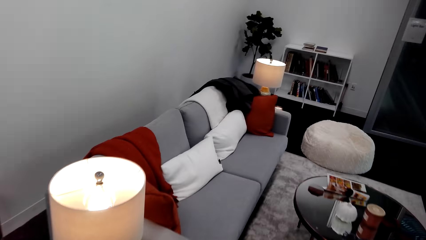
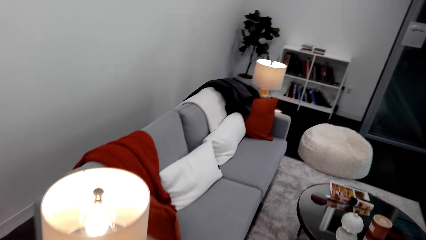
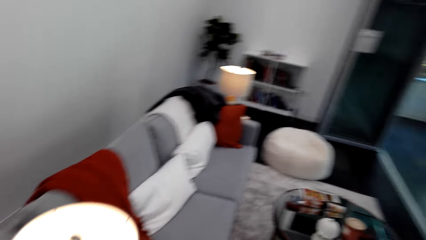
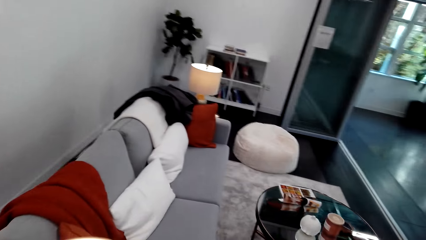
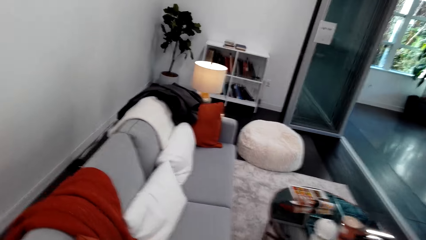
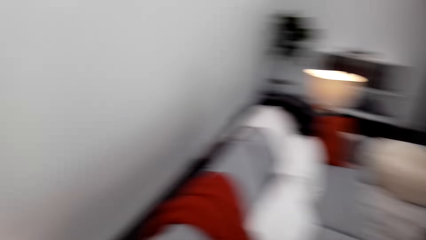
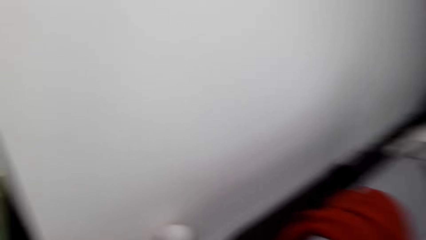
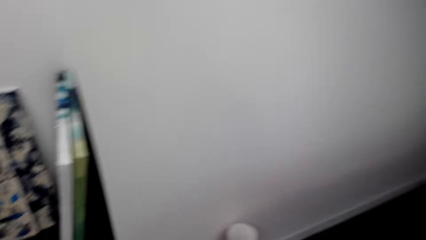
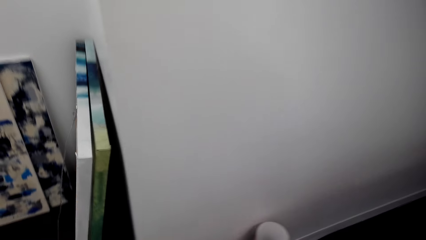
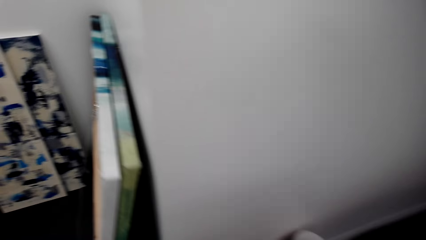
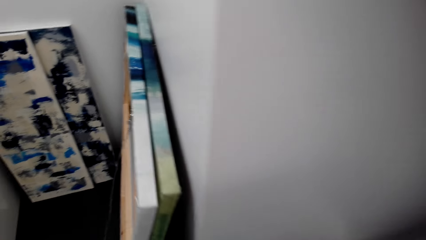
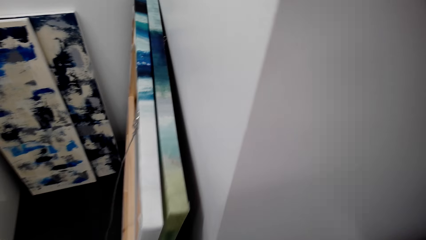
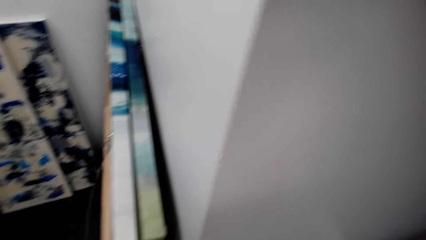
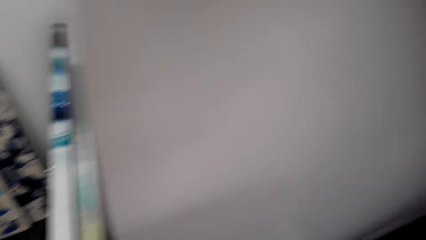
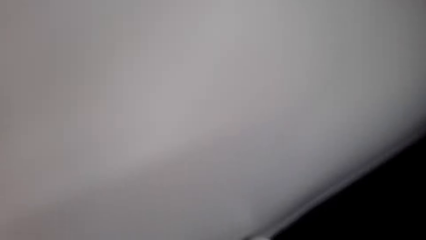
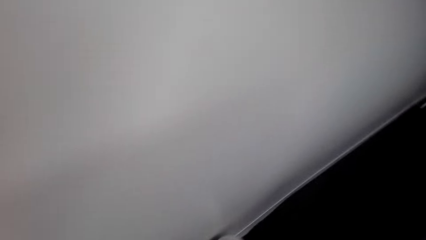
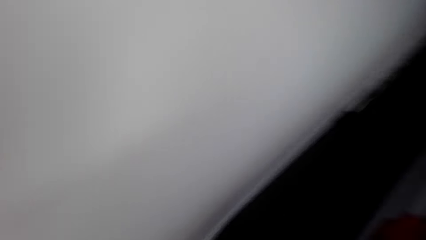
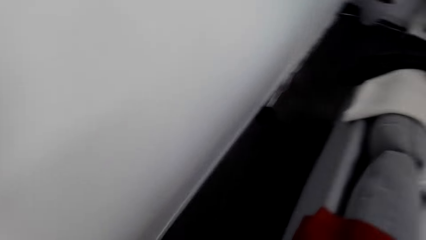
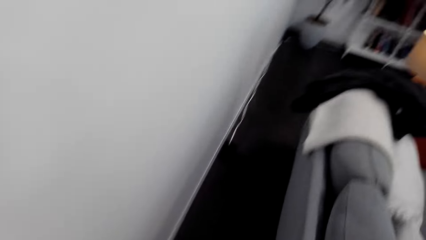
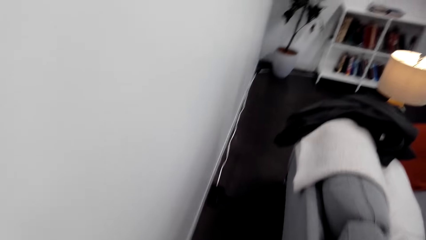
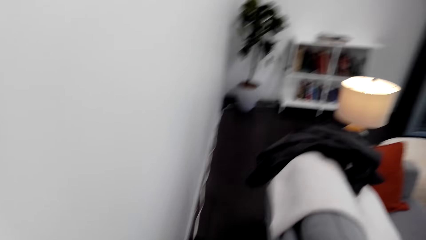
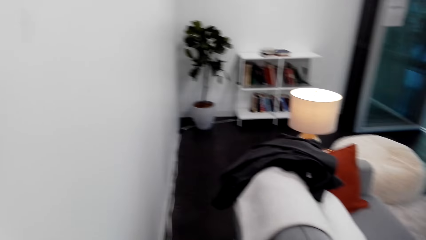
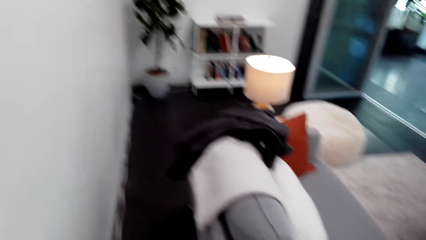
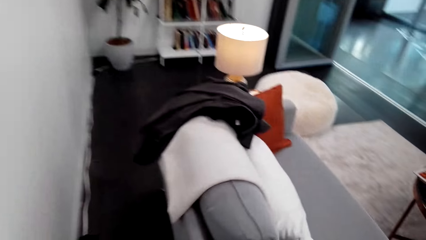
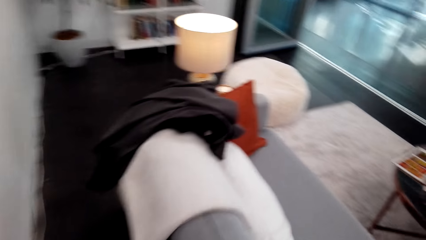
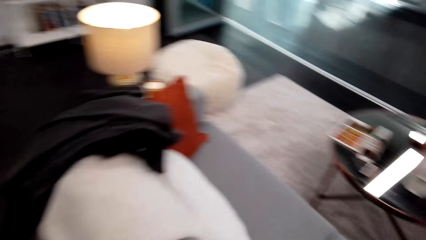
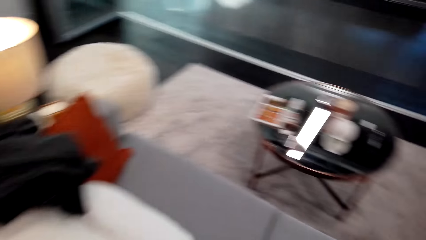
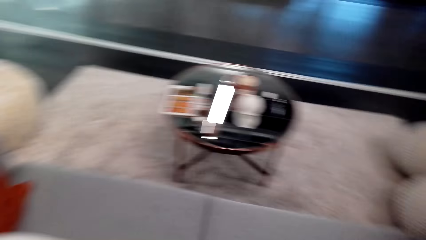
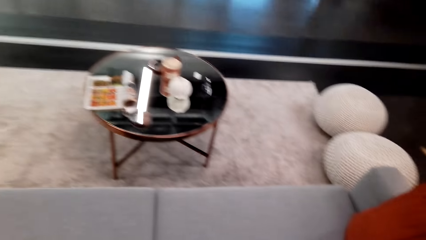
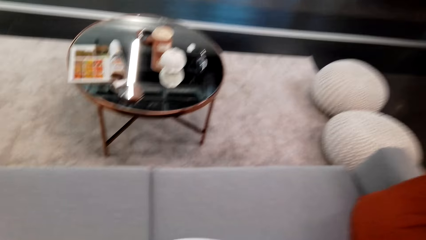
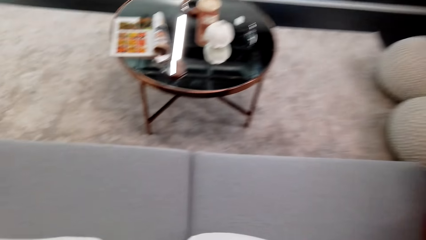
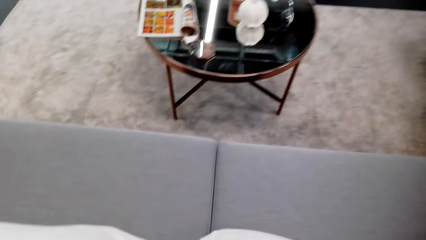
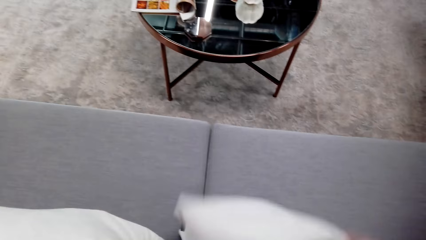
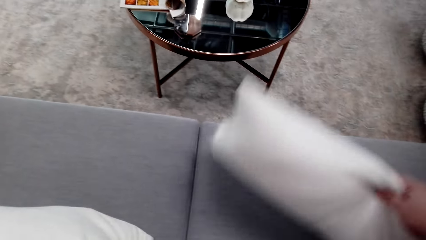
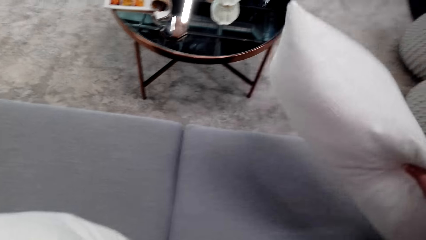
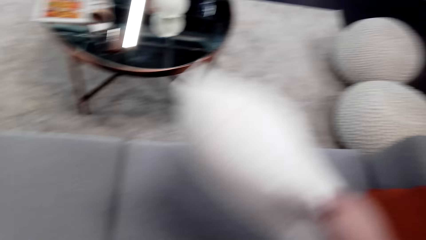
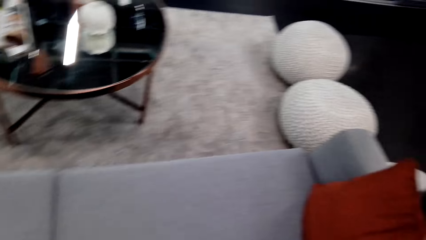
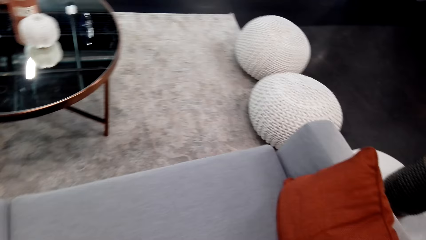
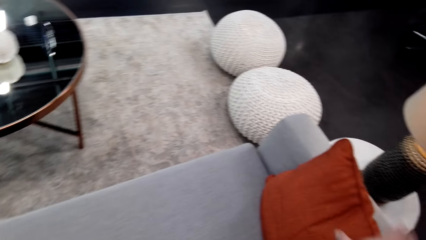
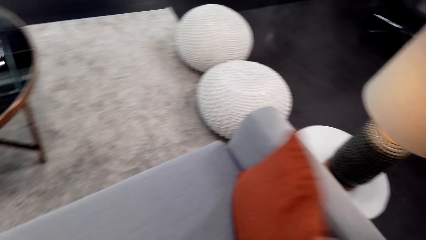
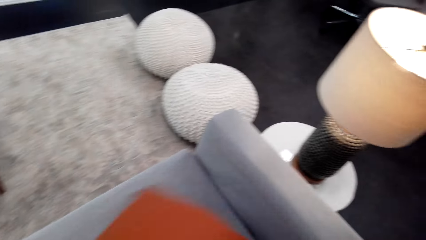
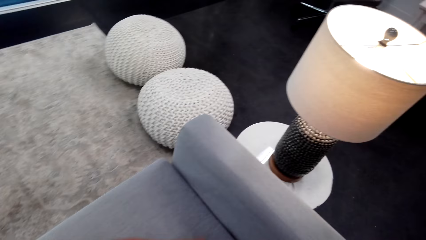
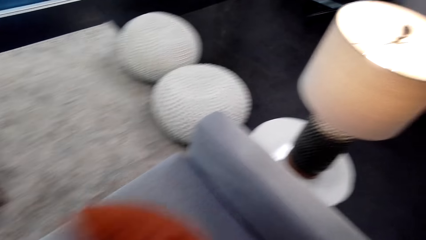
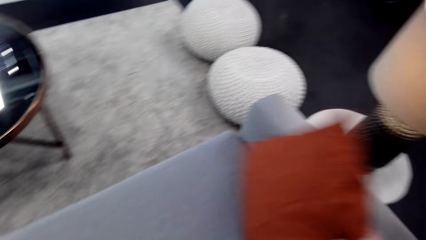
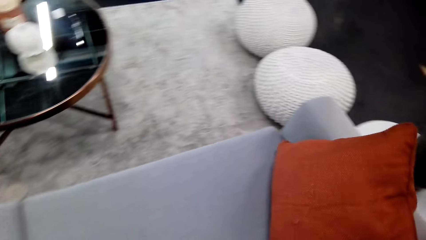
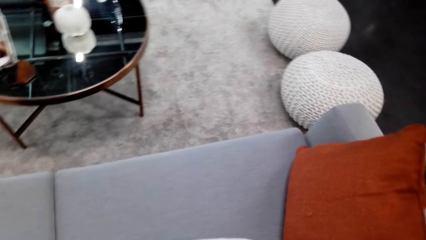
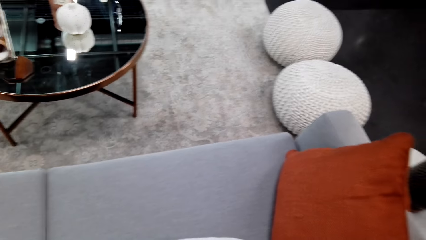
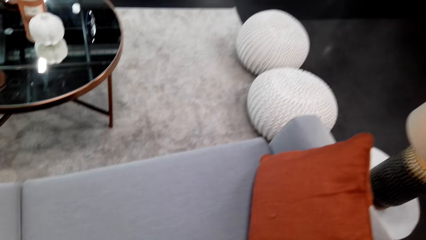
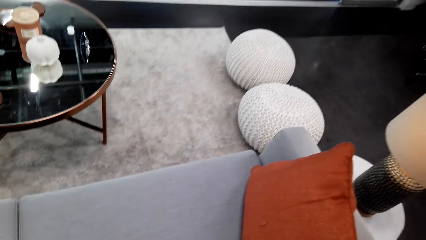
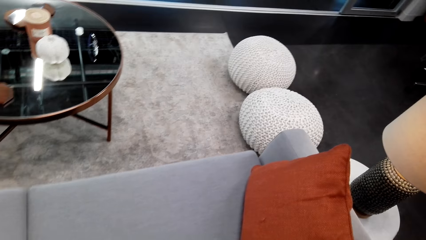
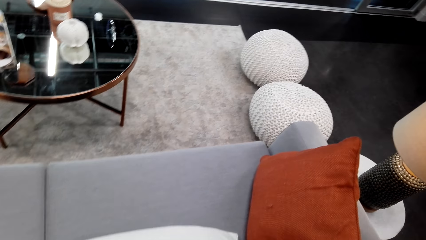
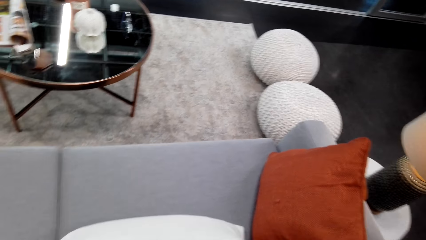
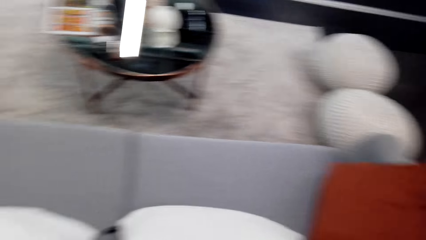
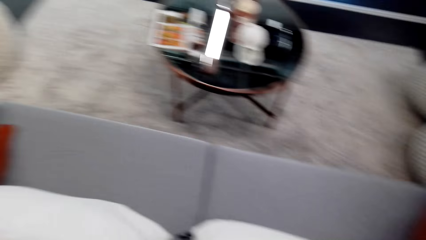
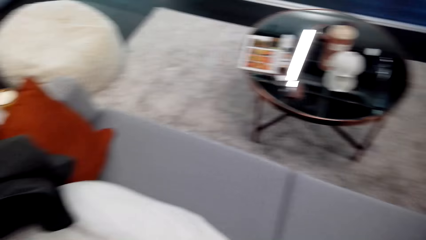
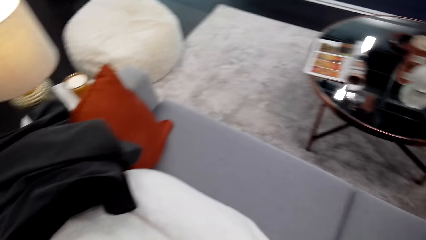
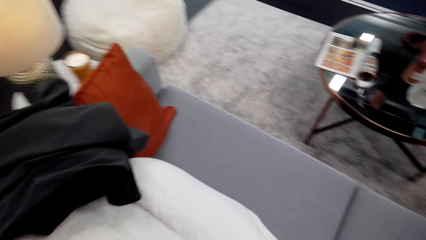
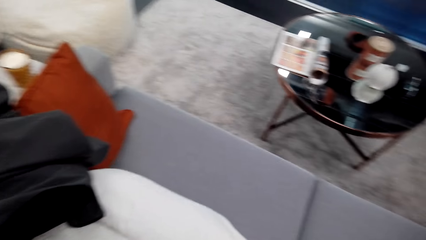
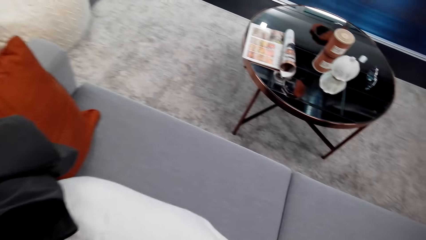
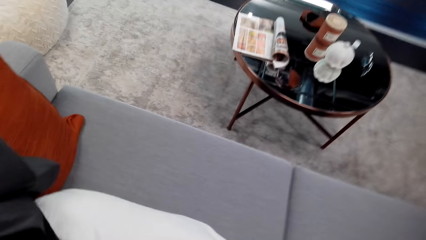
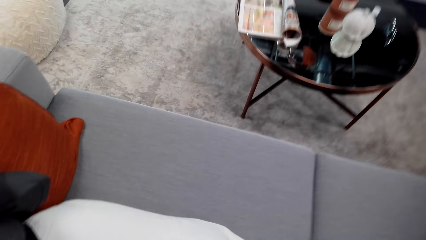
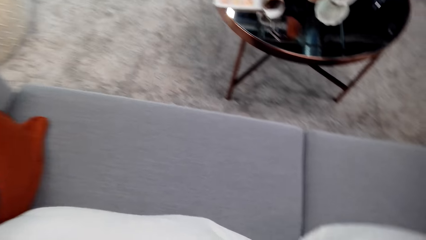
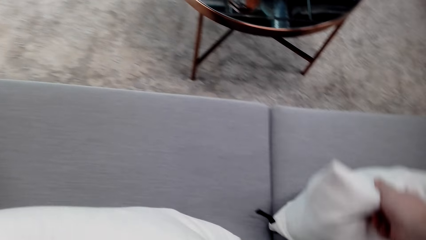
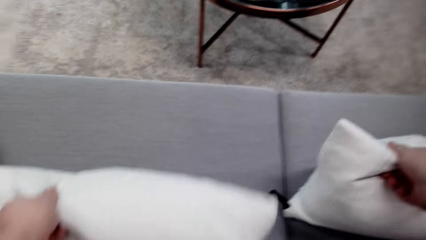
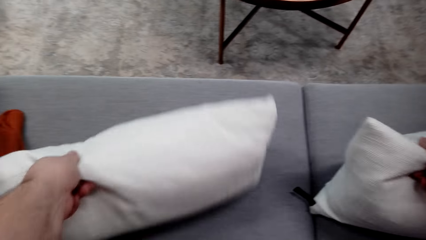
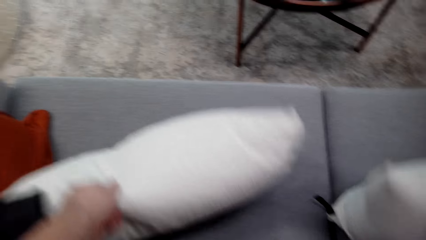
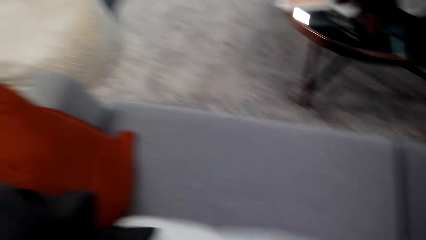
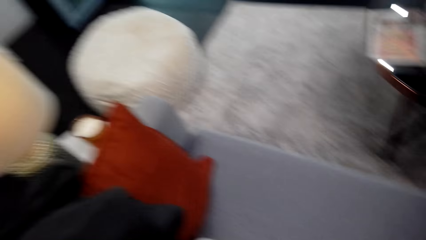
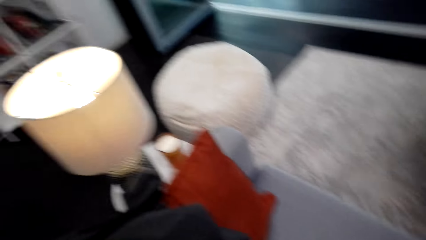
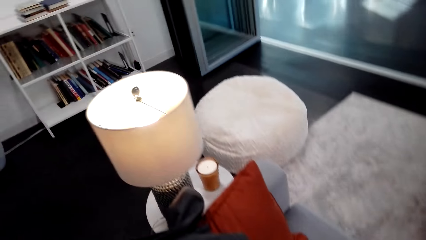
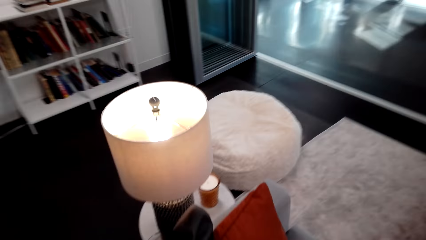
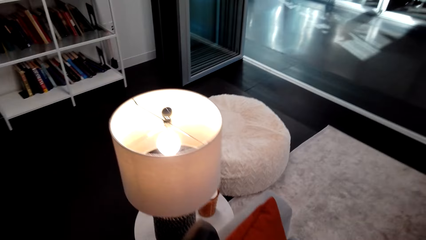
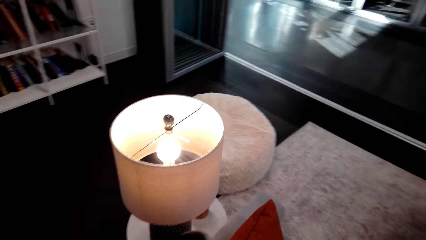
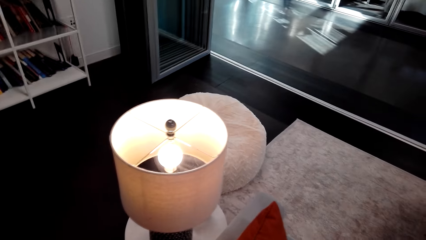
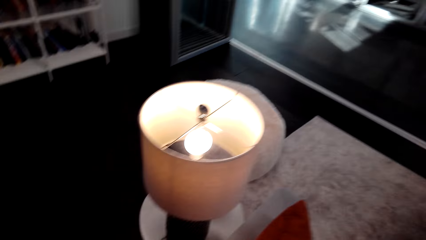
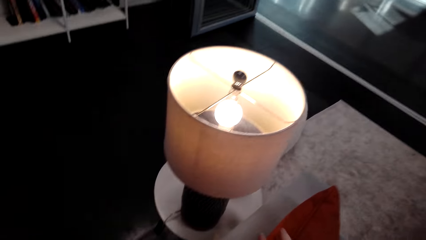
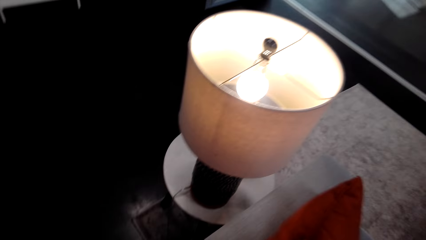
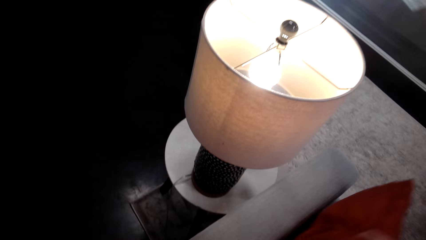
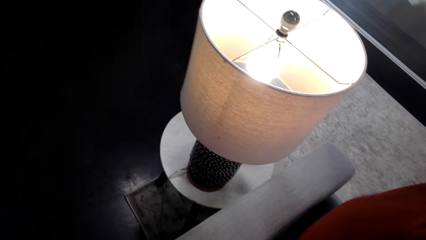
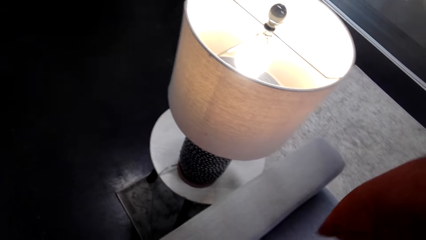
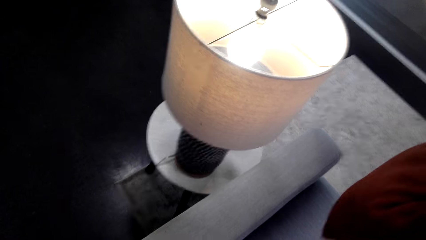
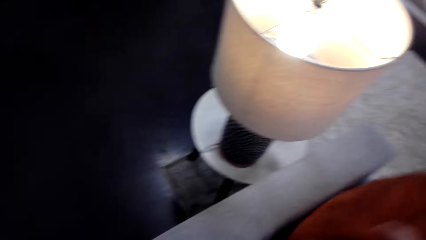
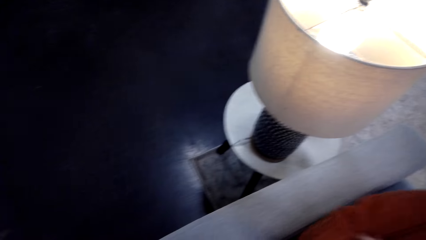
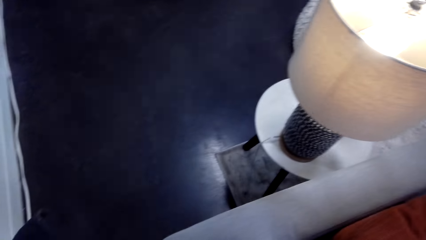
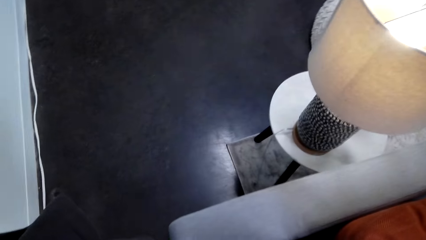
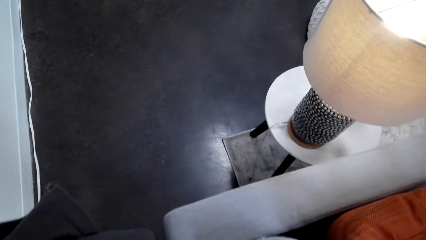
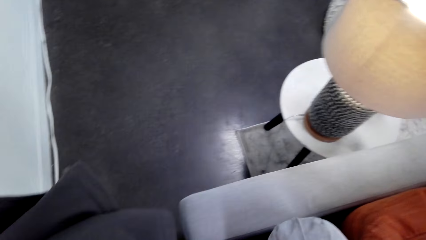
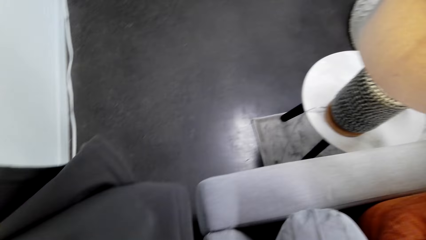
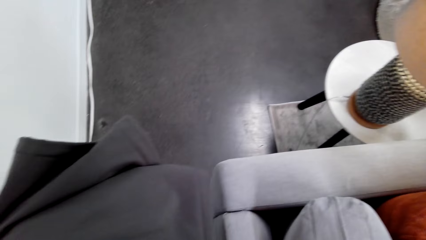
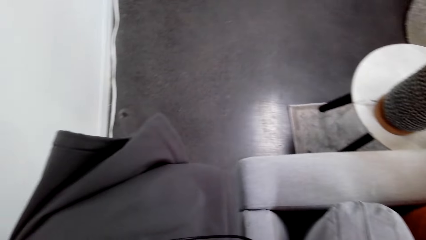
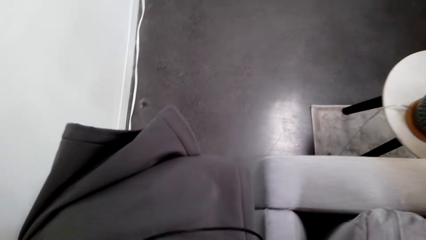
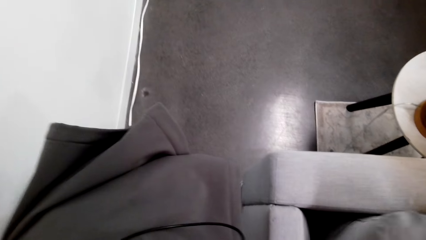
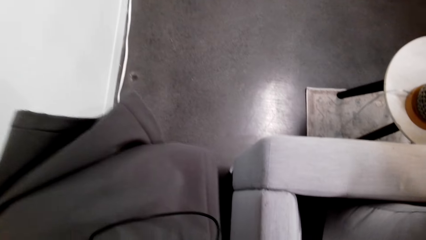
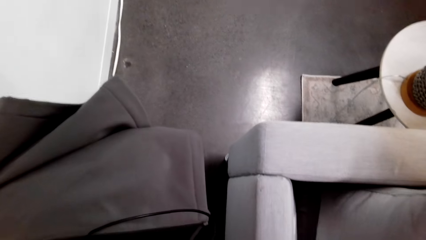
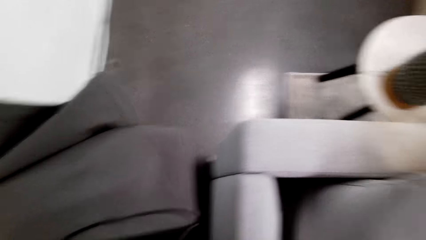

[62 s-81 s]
The camera wearer walks around the room. They arrange throw pillows on the couch. They walk around. They move the throw pillows. They walk around. They arrange things on the couch.
